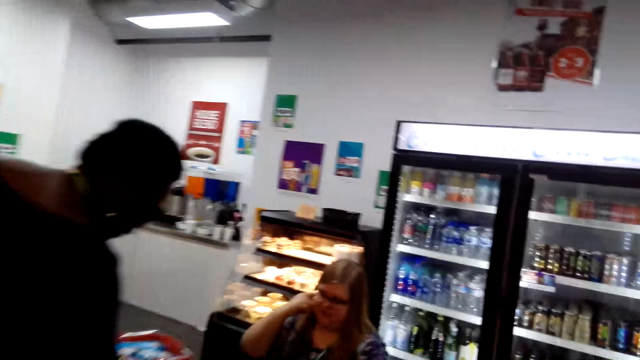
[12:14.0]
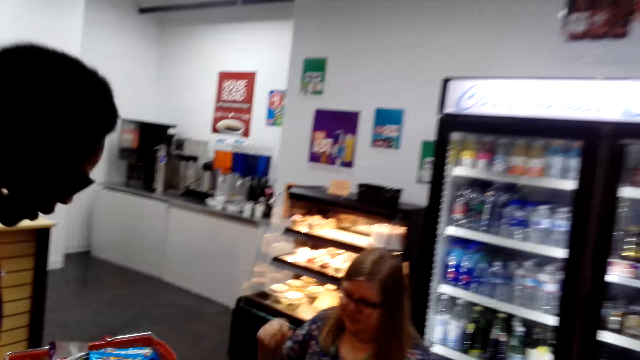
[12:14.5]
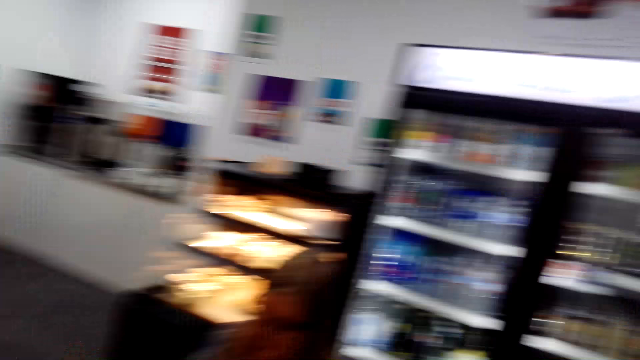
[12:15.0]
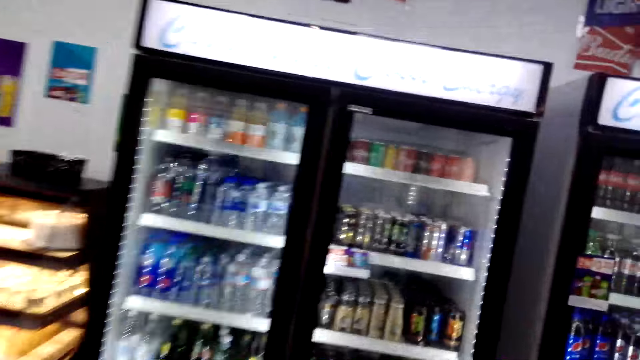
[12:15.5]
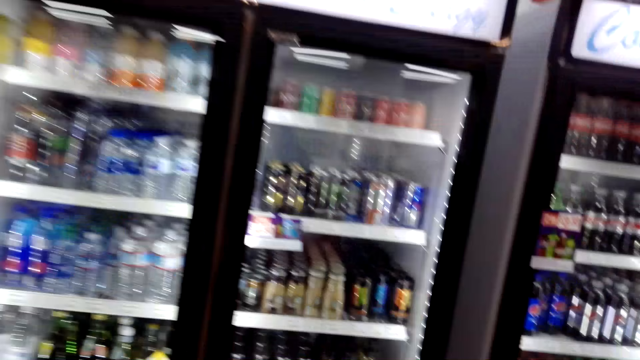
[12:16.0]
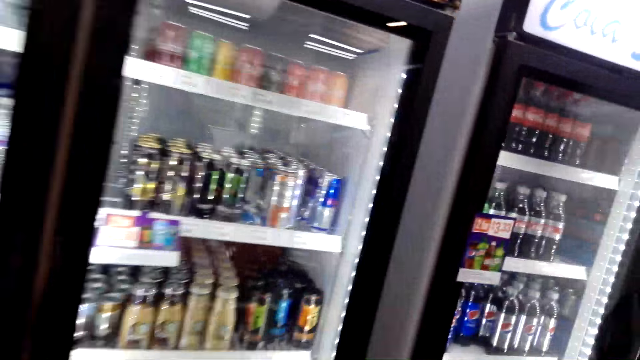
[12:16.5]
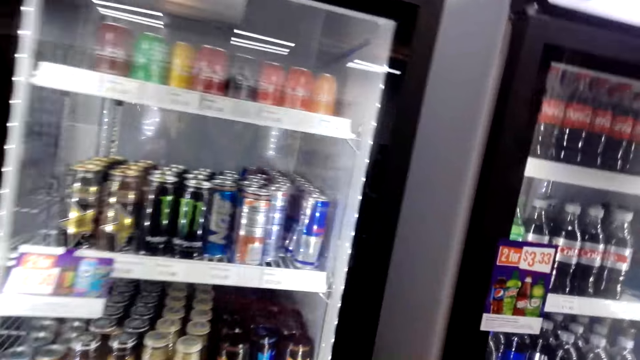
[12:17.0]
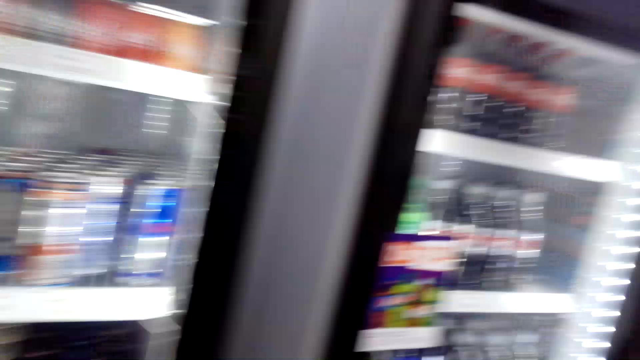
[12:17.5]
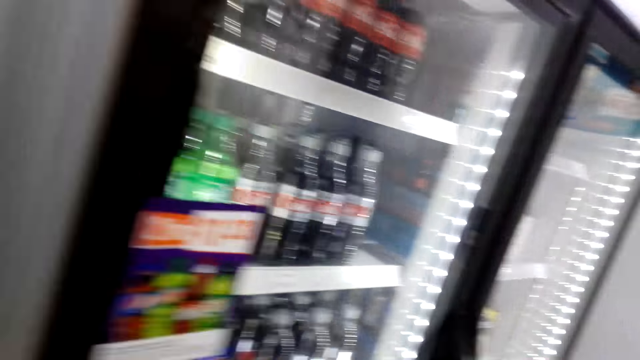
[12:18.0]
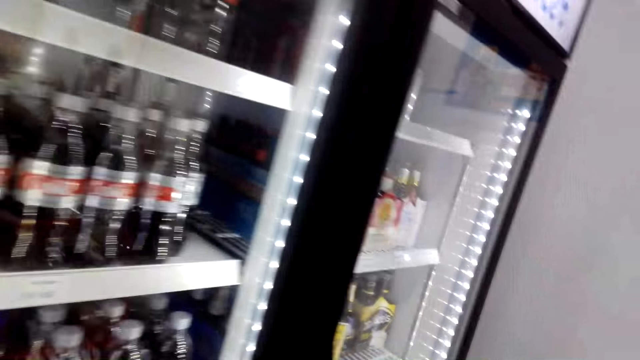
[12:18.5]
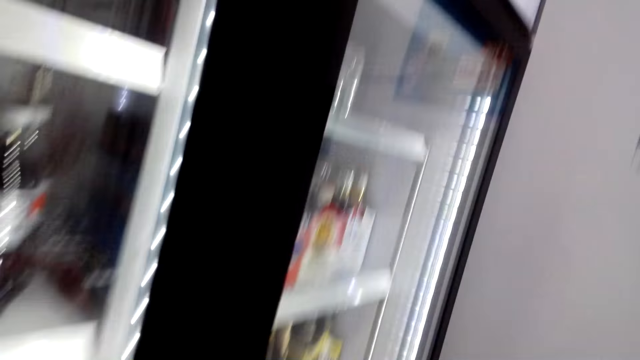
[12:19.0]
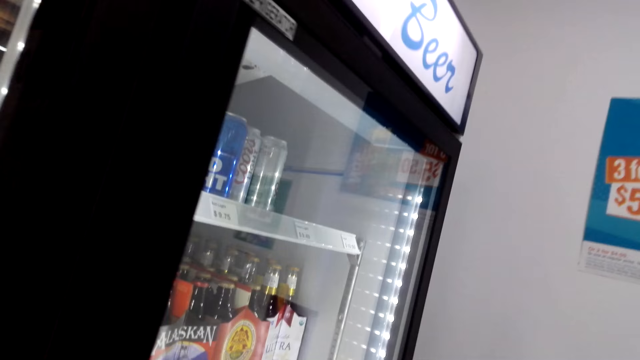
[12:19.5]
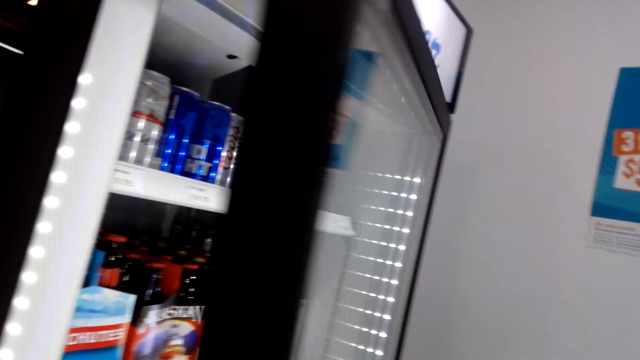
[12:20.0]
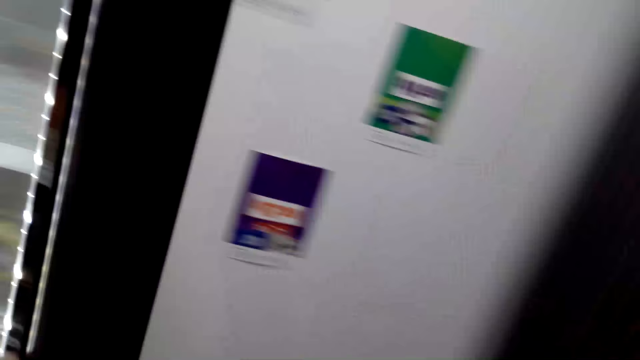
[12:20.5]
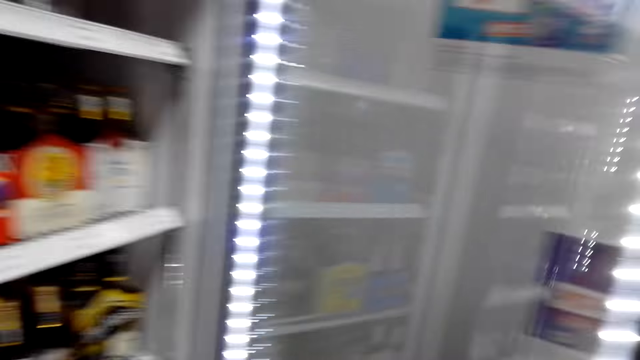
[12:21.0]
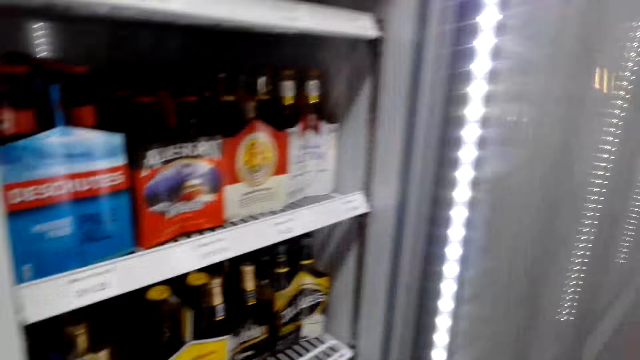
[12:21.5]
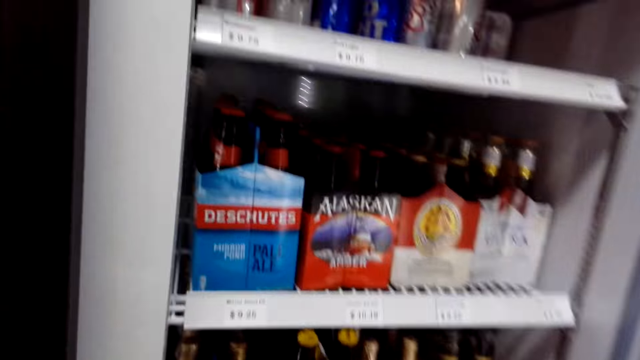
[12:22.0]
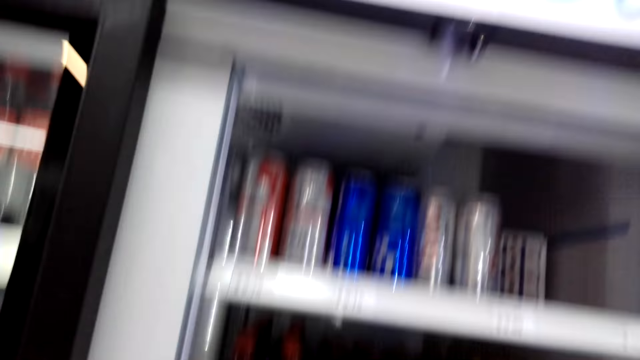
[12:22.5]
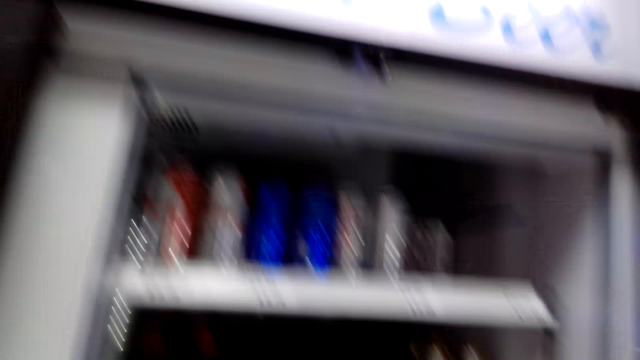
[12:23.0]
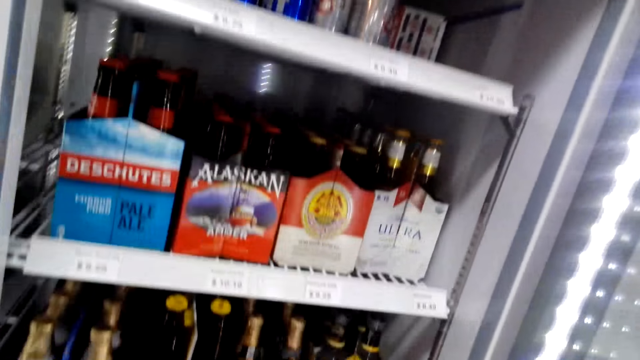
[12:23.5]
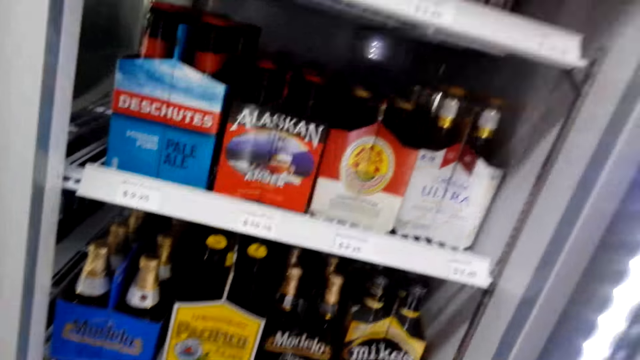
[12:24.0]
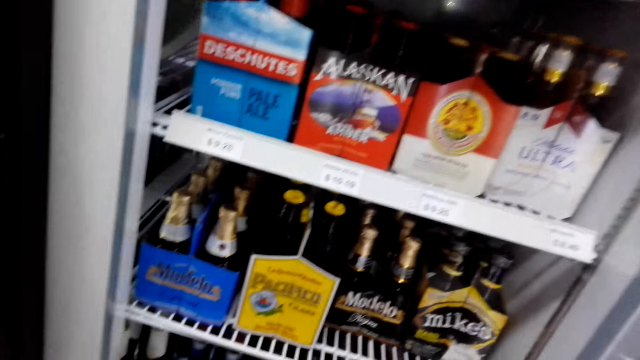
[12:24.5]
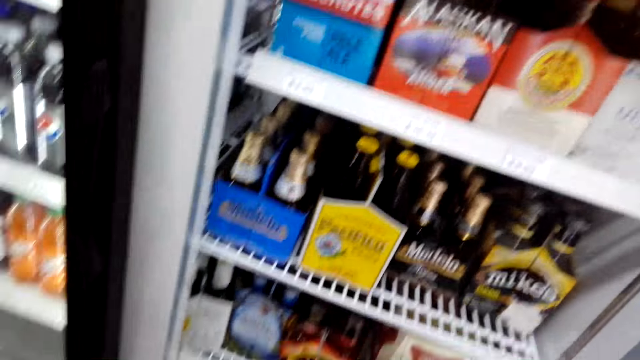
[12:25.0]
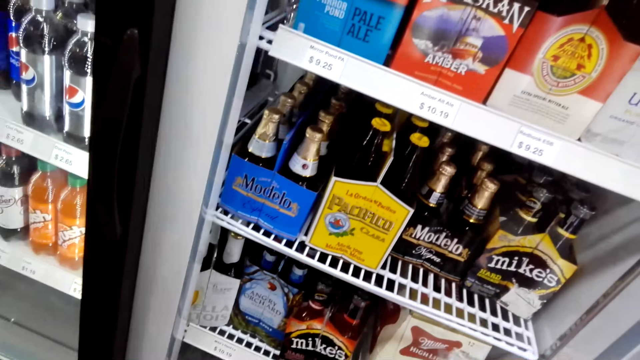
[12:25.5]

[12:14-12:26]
A woman picks up the goods. The camera wearer walks around. They open the display fridge. They pick up the wine.

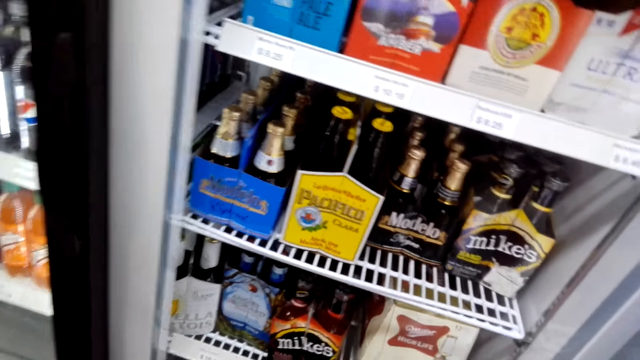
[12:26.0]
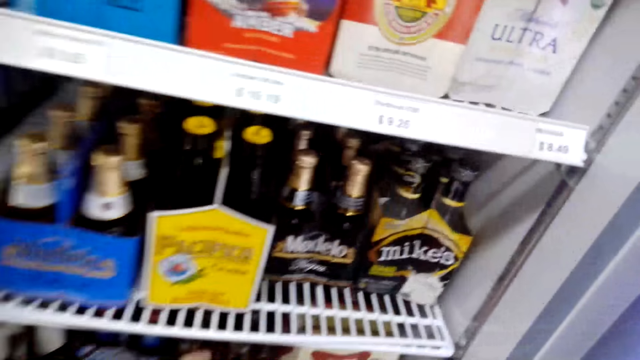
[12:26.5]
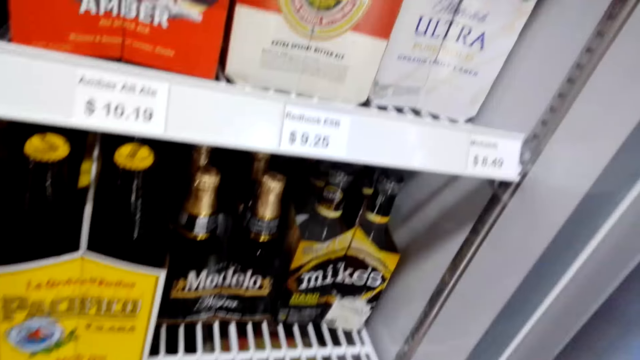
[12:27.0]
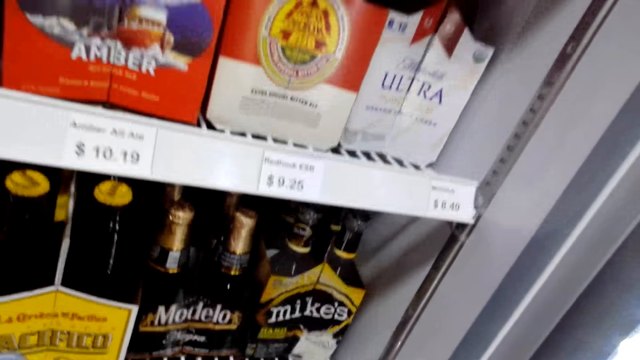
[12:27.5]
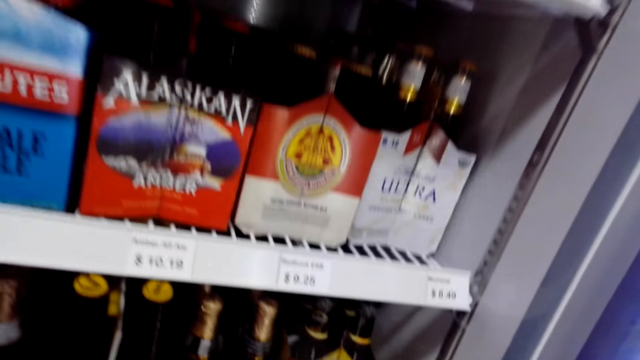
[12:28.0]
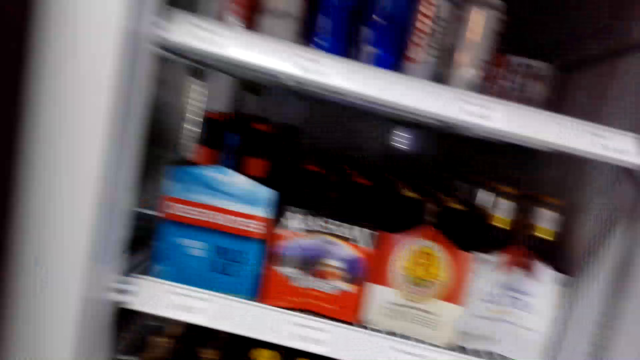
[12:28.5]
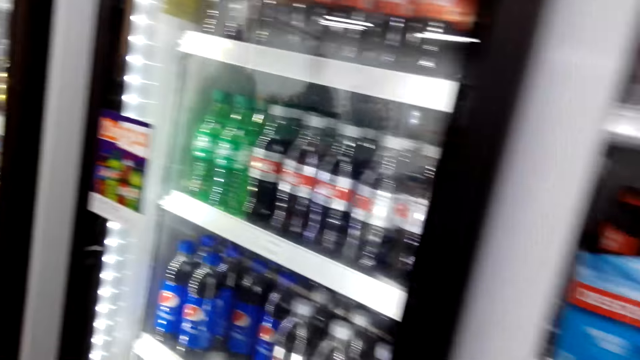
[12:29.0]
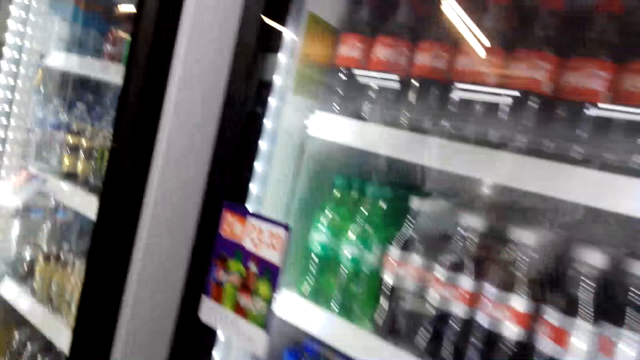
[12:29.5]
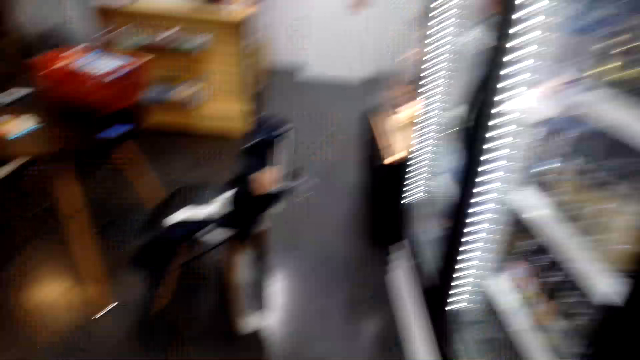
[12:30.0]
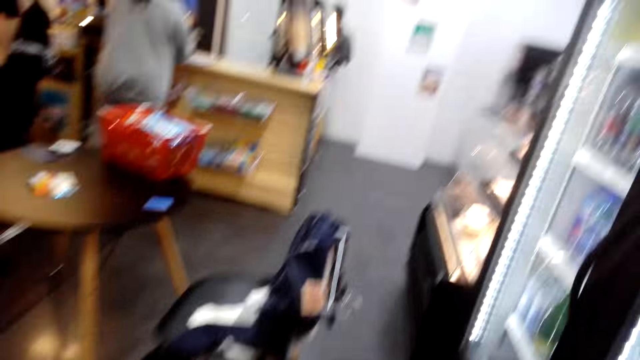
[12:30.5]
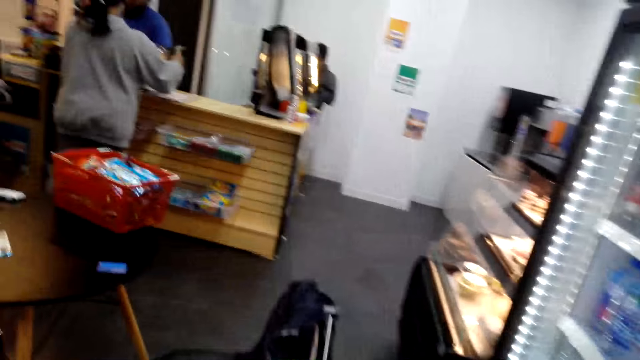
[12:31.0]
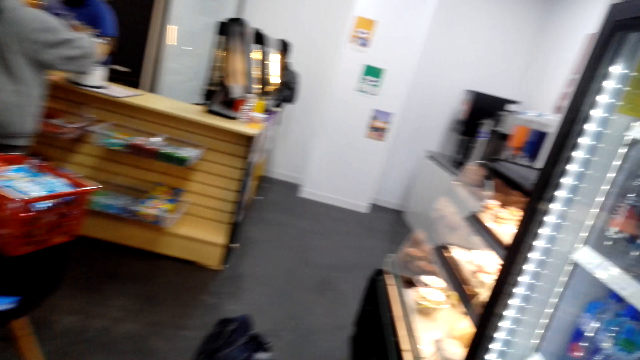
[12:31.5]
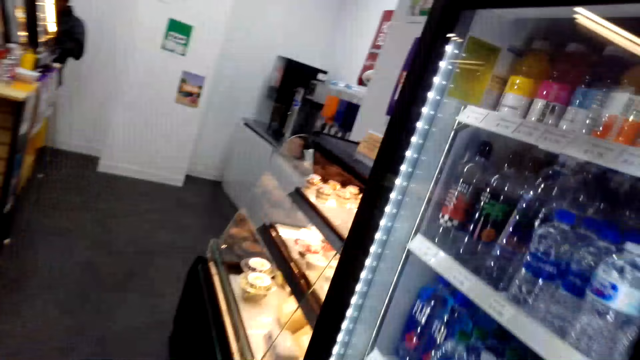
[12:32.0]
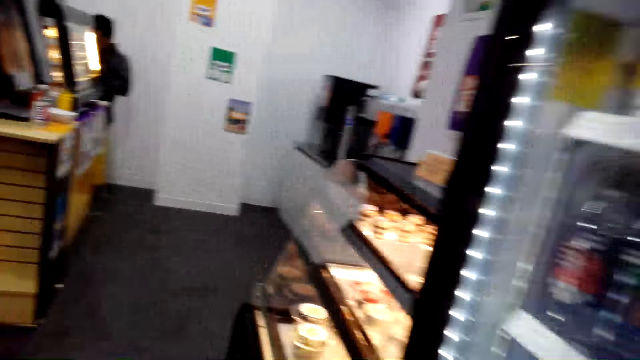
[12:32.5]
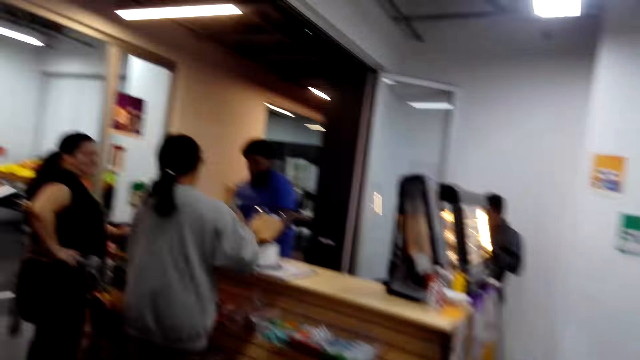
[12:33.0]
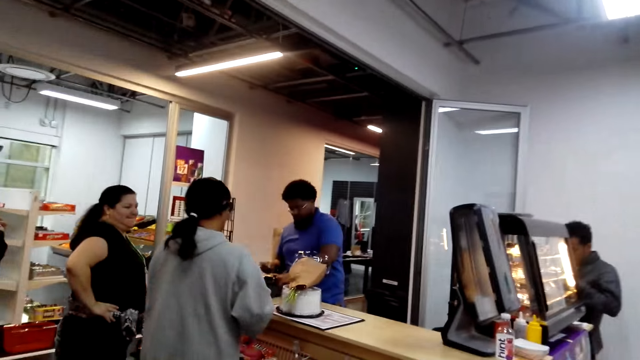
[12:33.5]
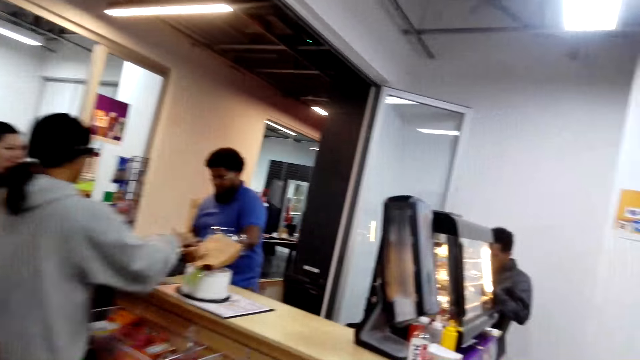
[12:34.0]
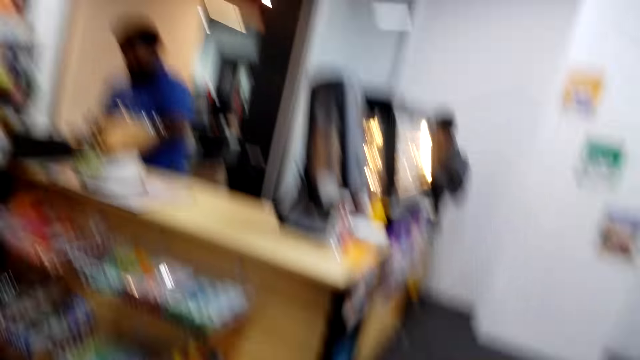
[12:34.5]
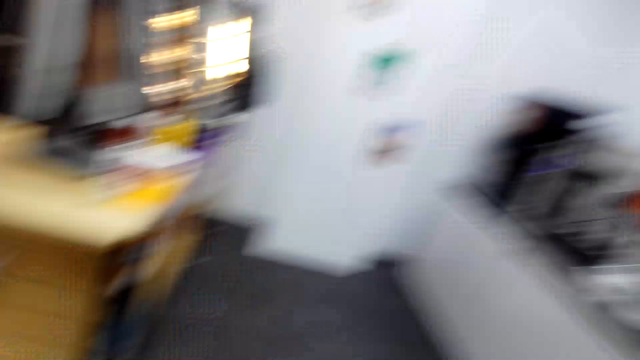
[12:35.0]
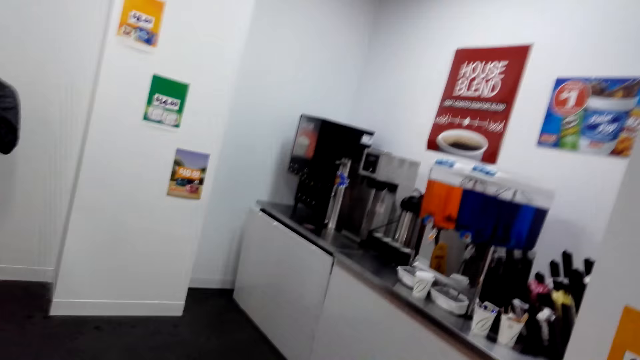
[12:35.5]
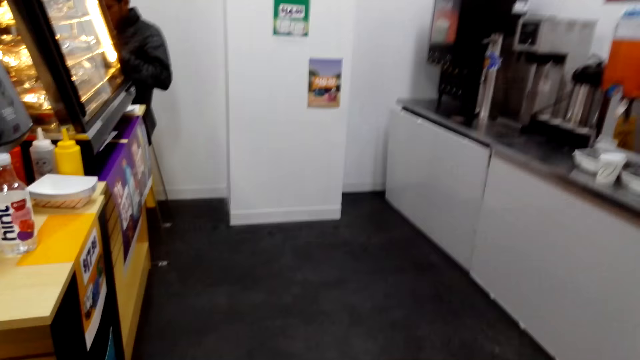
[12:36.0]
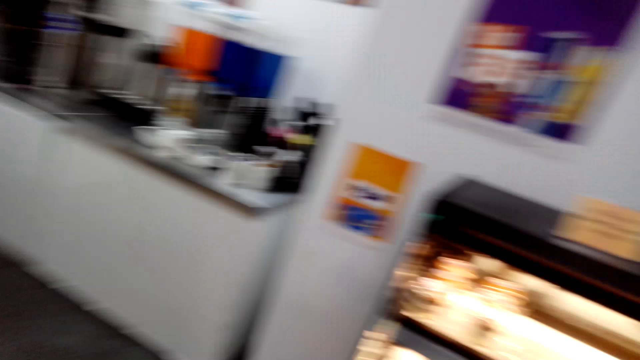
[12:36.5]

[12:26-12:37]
The camera wearer takes a drink in the display fridge. They walk around. A woman hands out the money. The camera wearer looks around.
